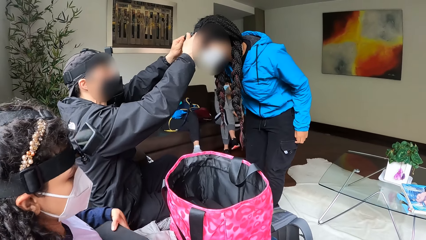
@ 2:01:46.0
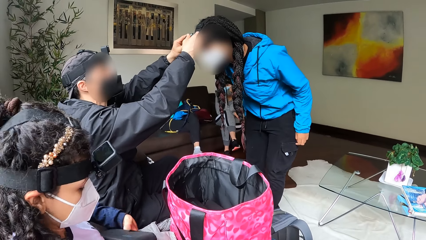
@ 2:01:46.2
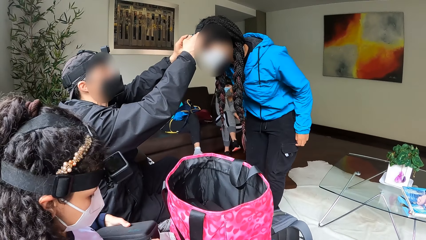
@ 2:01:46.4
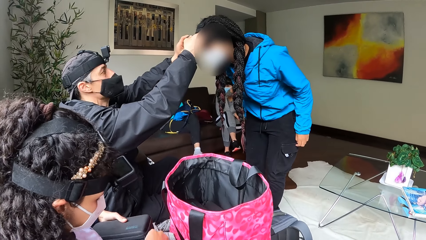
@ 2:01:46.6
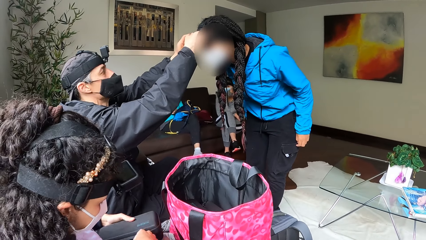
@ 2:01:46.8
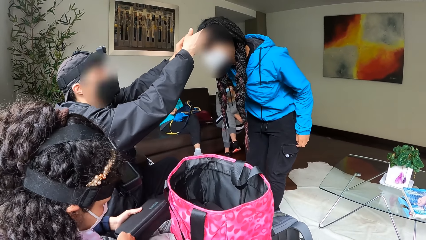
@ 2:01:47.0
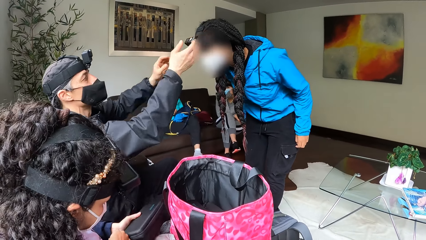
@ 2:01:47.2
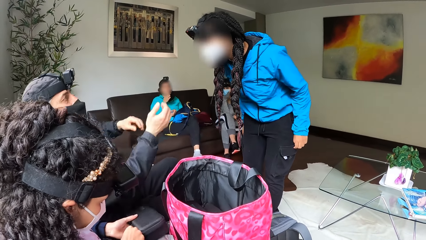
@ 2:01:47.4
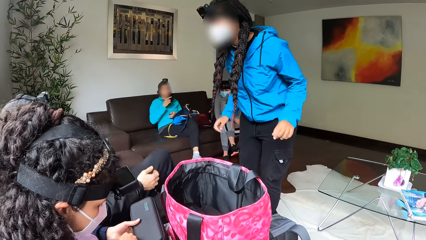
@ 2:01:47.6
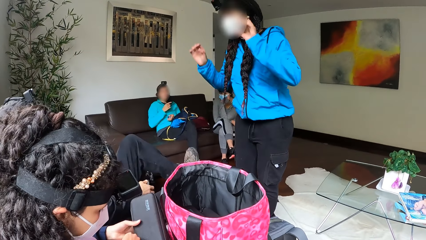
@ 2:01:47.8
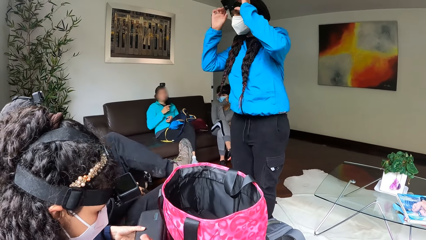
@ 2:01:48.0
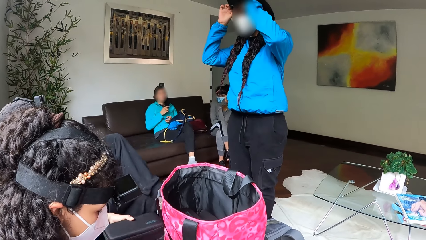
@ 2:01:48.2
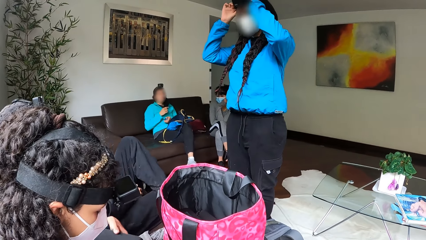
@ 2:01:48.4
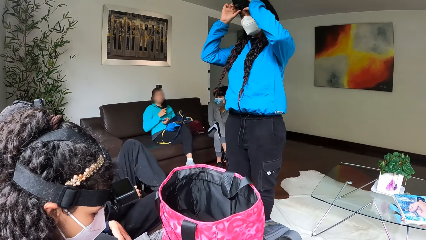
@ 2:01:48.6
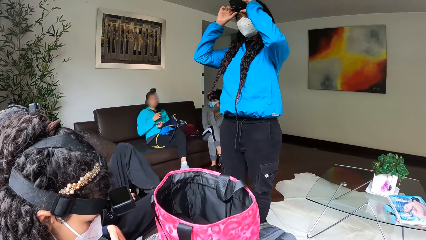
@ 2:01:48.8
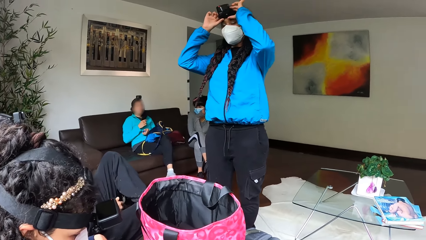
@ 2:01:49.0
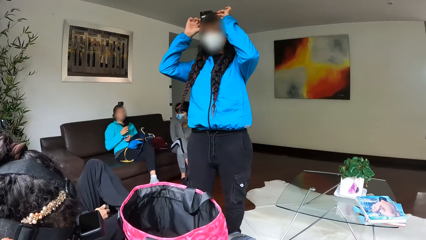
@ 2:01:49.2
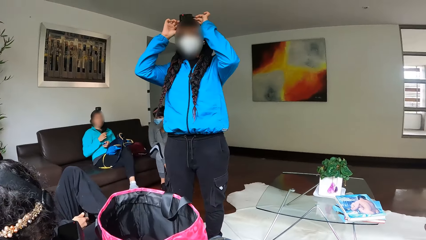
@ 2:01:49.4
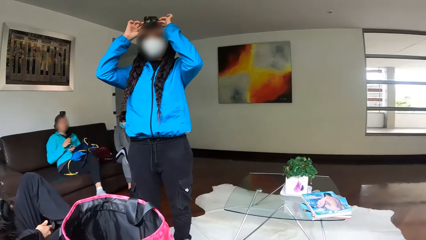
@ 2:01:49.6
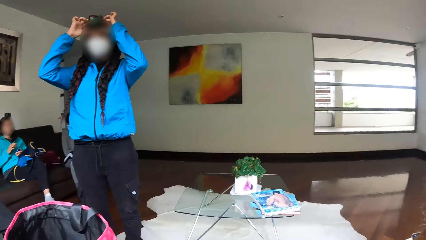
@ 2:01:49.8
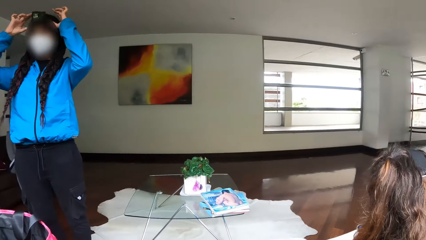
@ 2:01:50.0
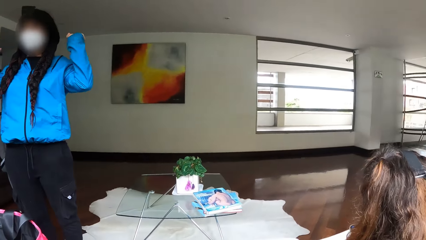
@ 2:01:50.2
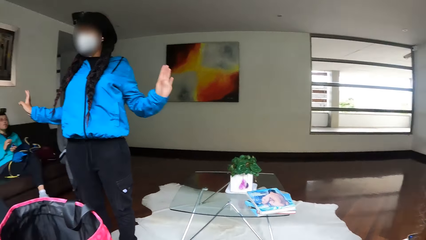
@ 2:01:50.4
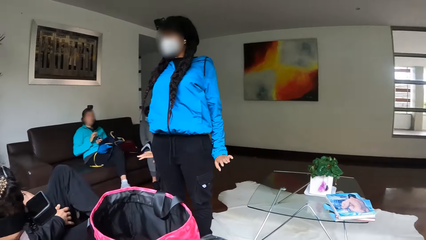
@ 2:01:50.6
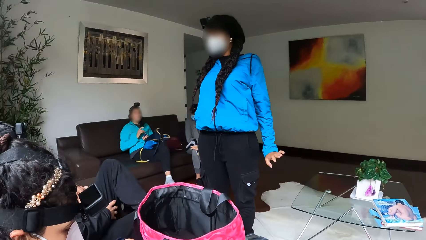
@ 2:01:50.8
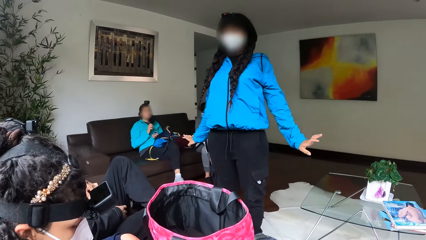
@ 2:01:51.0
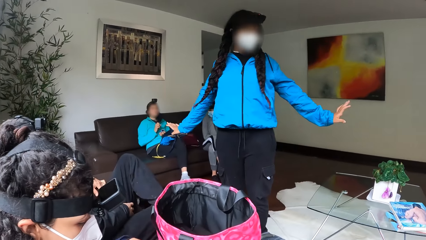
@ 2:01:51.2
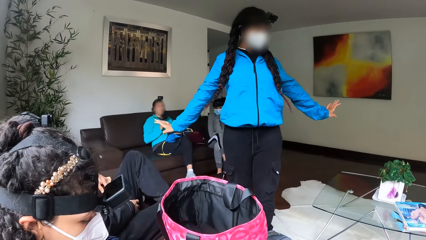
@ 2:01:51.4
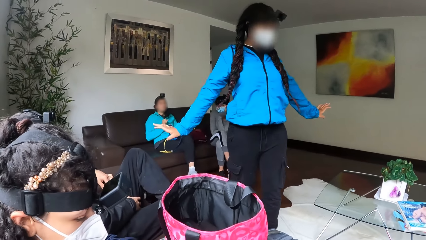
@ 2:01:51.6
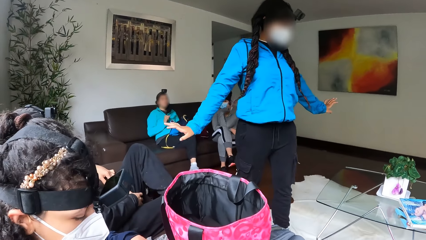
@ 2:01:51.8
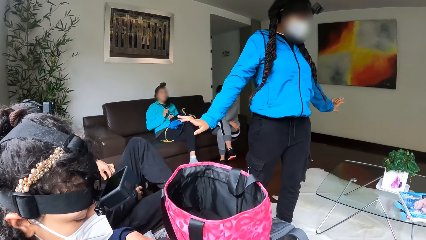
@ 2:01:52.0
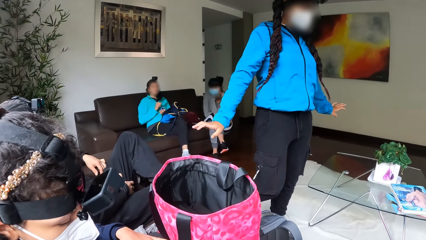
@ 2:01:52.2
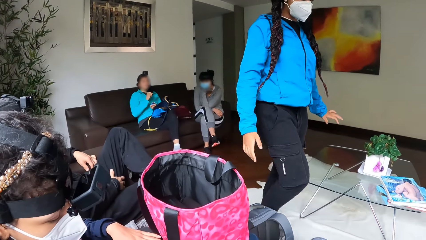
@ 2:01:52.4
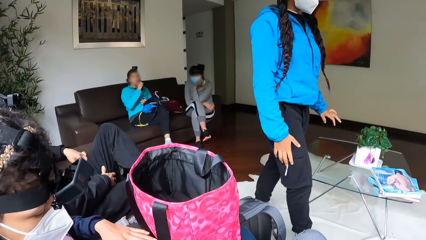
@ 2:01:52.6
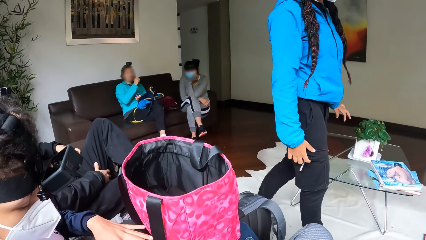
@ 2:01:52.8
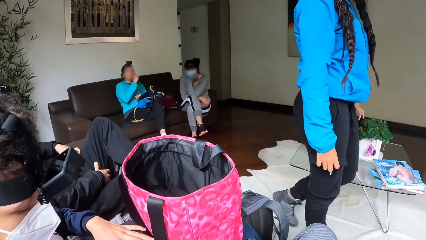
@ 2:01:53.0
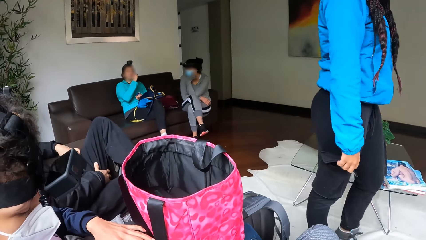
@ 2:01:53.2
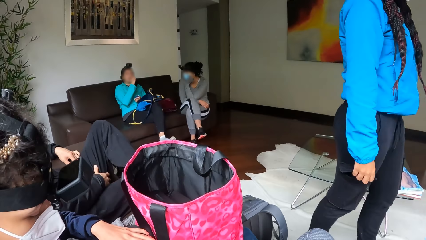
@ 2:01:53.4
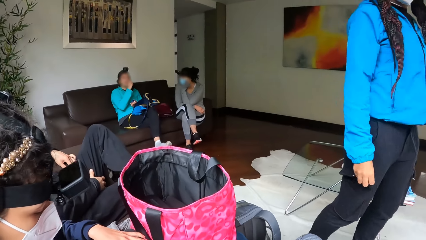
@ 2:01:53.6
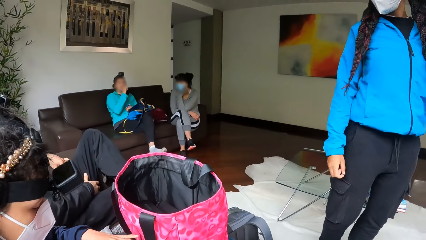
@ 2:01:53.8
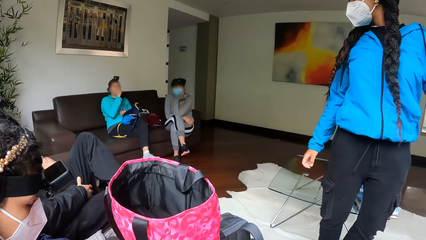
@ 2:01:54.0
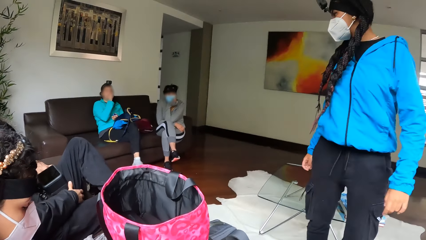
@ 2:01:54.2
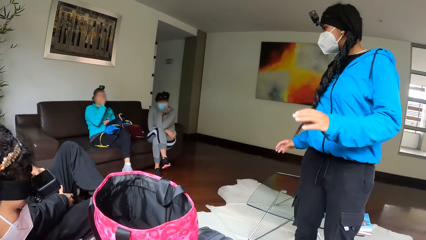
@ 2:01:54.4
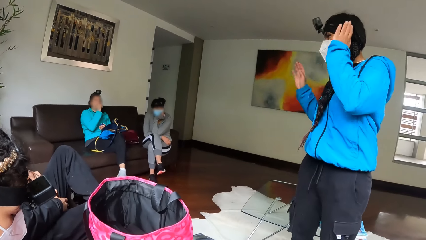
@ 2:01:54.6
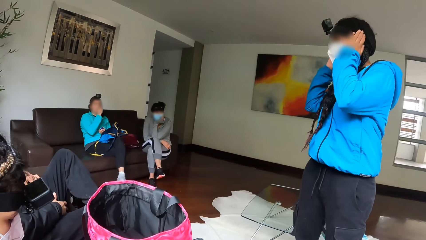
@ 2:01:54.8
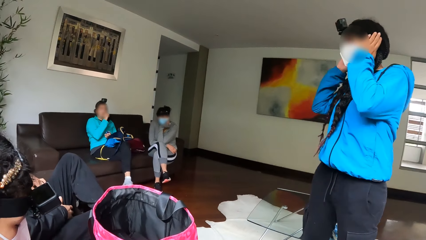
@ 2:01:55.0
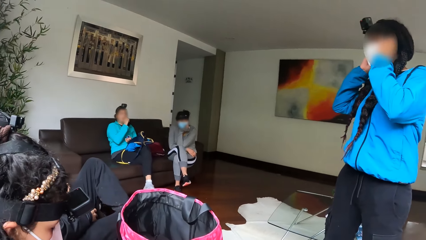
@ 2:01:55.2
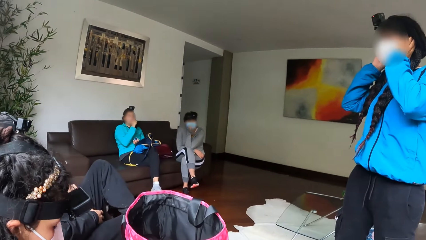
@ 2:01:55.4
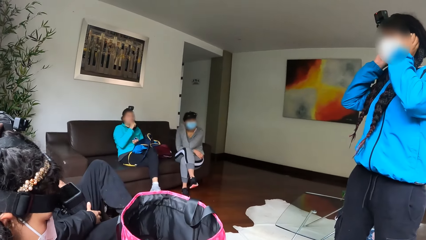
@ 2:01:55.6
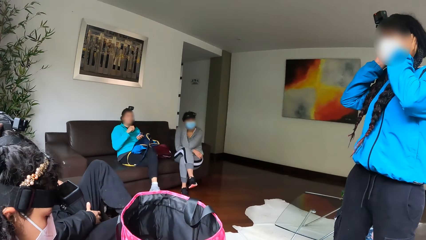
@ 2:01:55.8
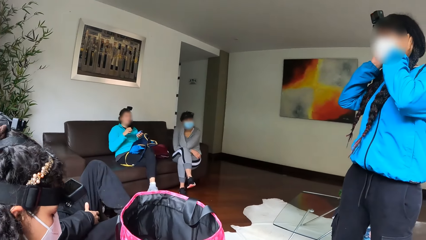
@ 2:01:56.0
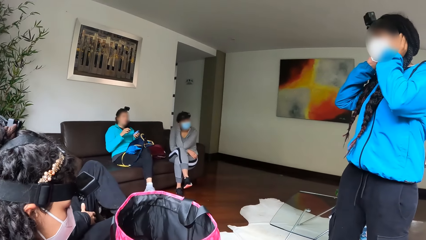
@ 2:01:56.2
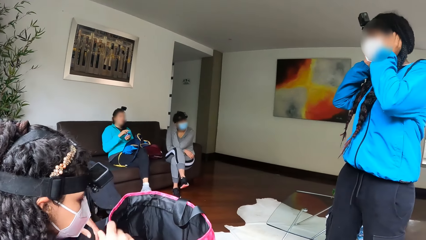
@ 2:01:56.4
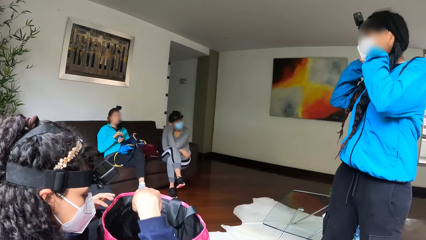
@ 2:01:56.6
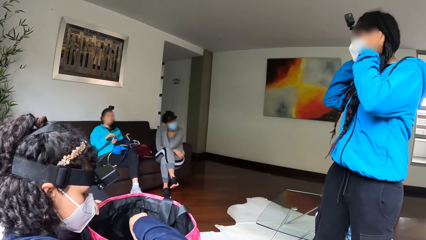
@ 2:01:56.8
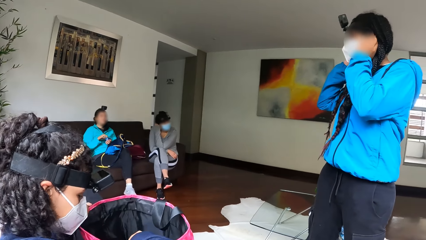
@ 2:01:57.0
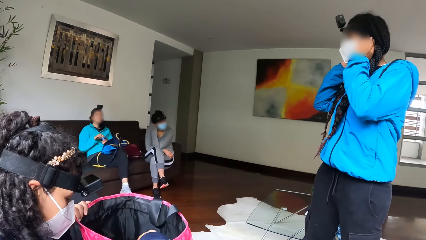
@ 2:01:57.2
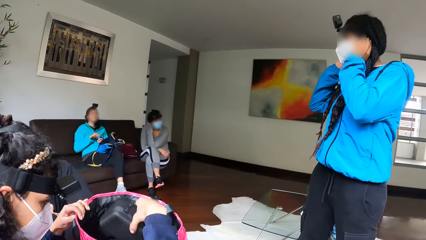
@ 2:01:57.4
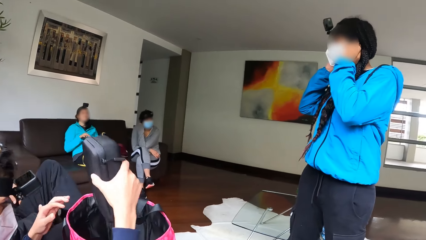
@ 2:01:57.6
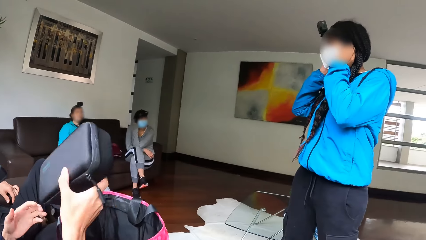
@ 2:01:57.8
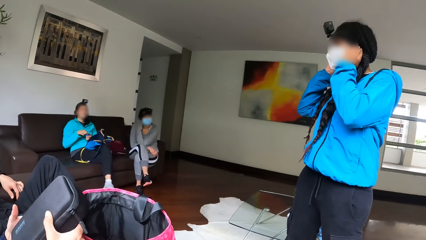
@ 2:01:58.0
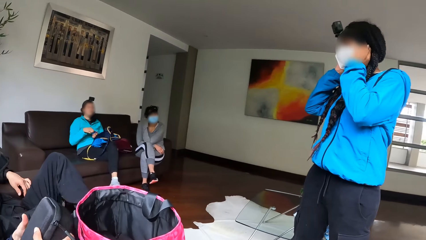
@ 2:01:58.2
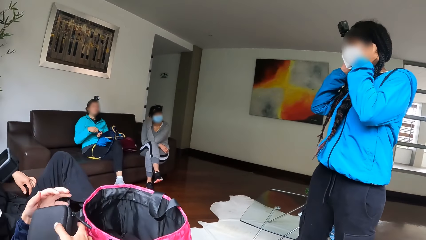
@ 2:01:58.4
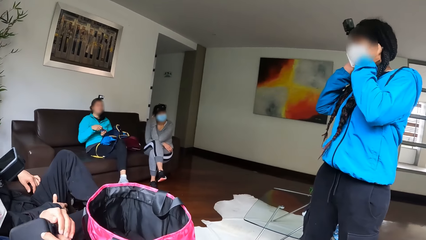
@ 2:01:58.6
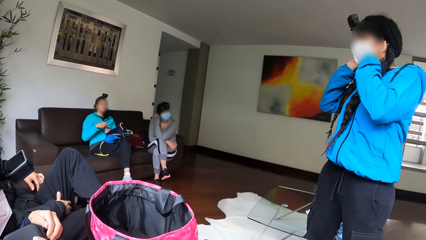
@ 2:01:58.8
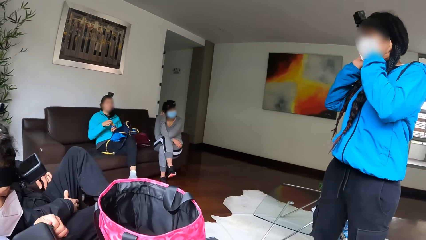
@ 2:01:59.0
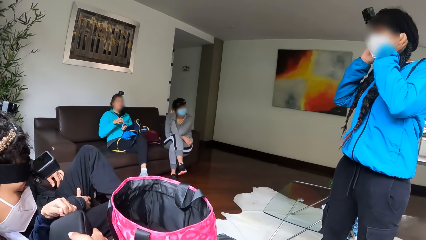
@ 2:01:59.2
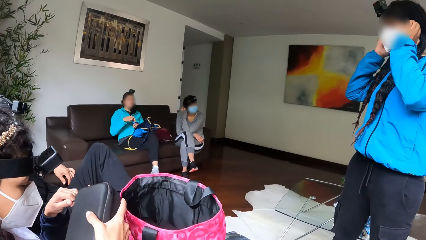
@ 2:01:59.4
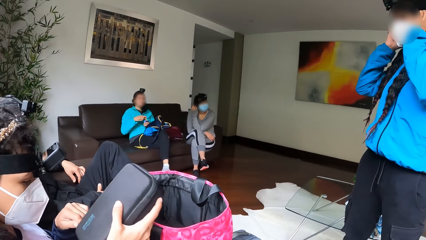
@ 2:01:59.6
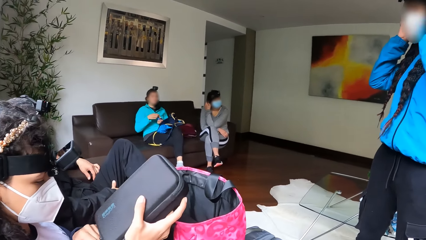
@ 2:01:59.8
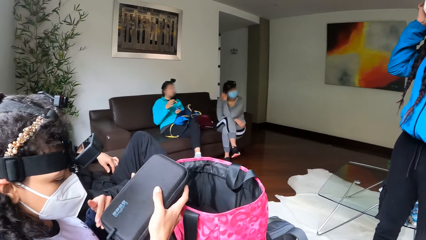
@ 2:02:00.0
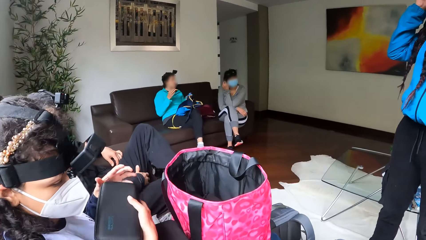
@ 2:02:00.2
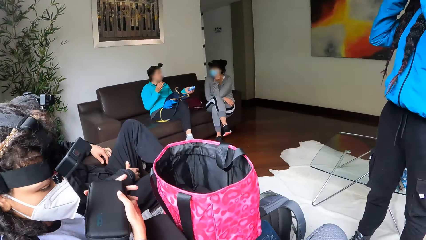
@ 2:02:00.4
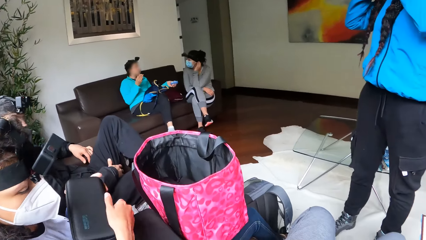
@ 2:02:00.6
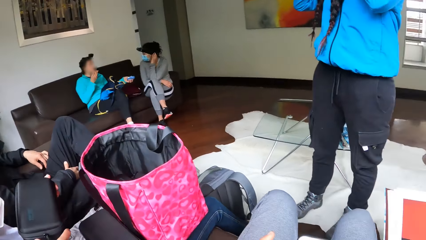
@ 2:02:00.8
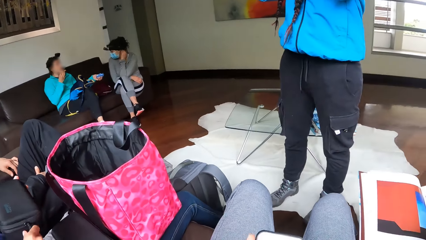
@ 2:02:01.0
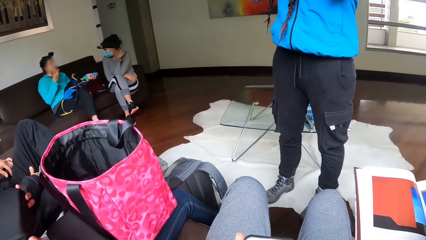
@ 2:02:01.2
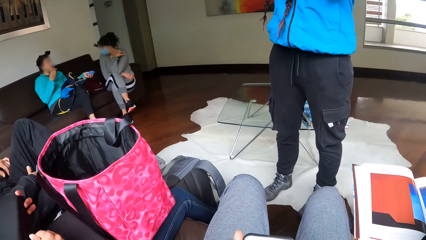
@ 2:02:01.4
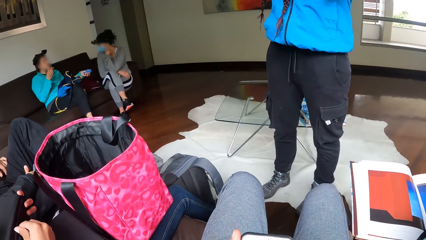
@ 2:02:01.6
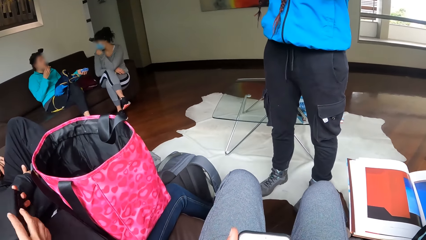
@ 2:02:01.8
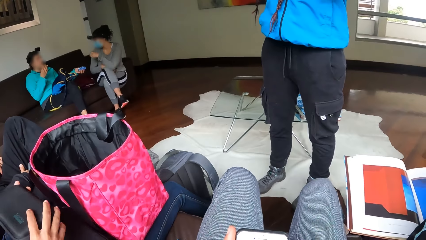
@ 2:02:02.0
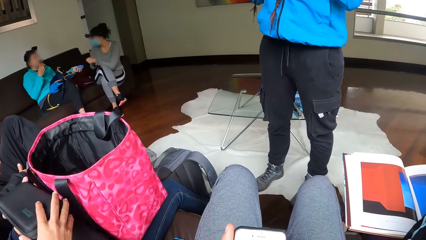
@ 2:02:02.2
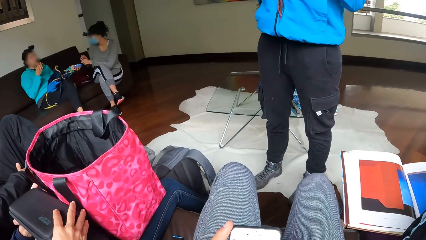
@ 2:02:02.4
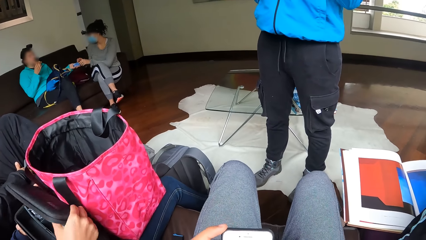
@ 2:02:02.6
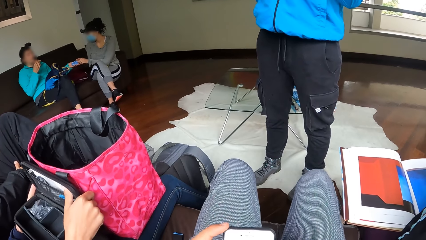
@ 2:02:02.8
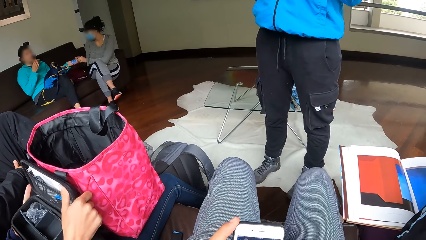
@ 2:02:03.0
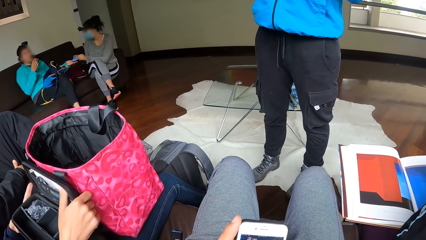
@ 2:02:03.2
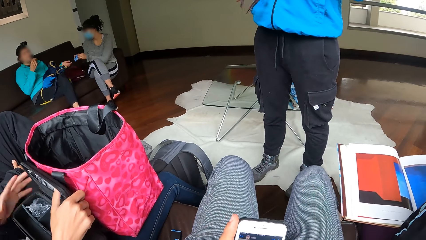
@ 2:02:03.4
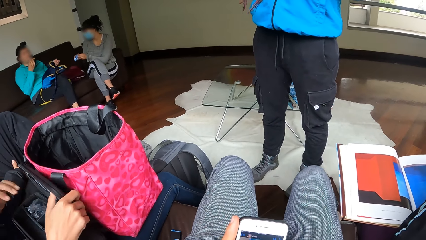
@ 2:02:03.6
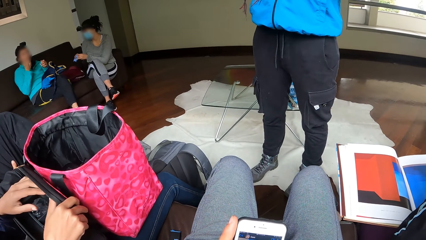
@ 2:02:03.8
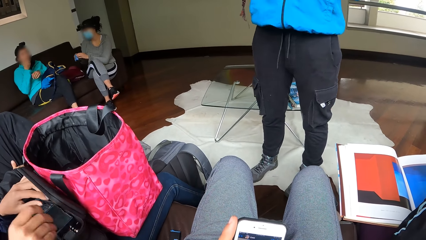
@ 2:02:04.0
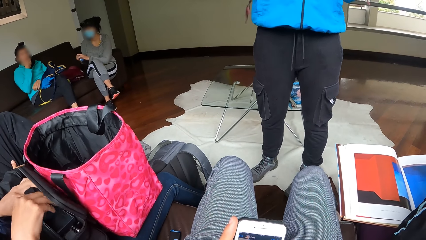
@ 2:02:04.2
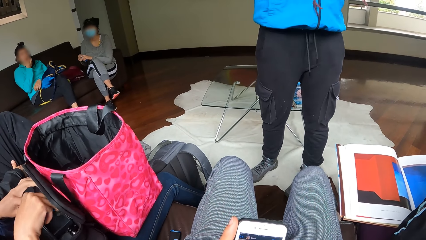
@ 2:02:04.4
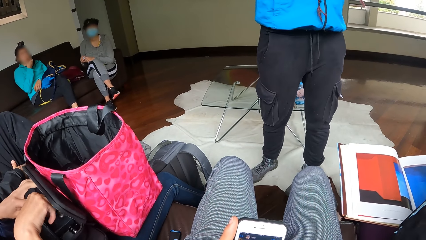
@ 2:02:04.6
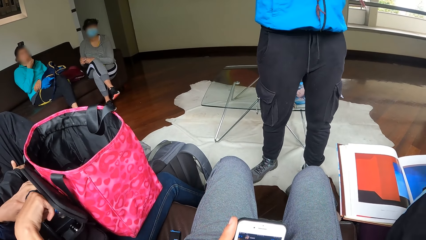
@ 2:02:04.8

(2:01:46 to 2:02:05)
A woman zip locks the pack on her lap. Another woman adjusts the camera with both hands. The second woman removes both hands from the camera and gestures with both hands. The camera wearer stares at the second woman. The second woman walks in the room. The second woman adjusts the camera with both hands. The second woman touches the facemask. The first woman pulls out a pack from the bag on her lap with her right hand. The first woman holds the pack with both hands and opens the pack with the left hand. A third woman interacts with a fourth woman. The fourth woman gives the third woman a powder pack with her left hand. The camera wearer operates a mobile phone with both hands. The first woman opens the pack with her right hand. The third woman collects the powder pack with both hands.
